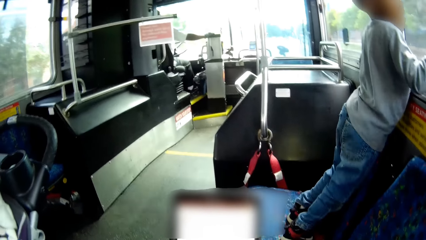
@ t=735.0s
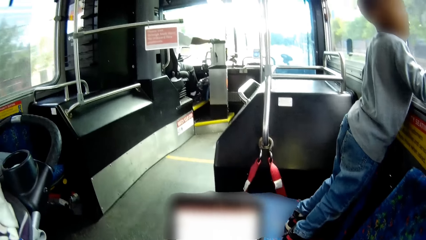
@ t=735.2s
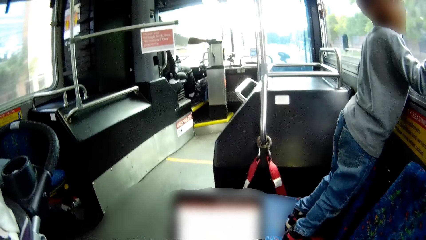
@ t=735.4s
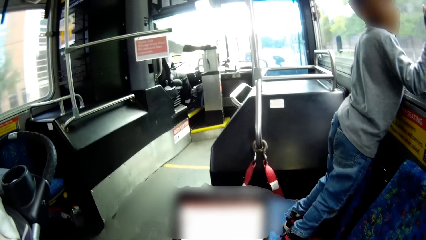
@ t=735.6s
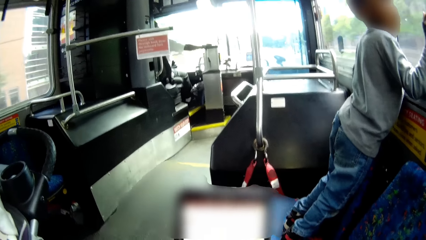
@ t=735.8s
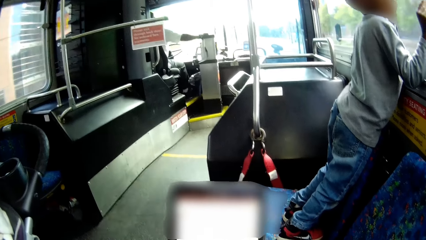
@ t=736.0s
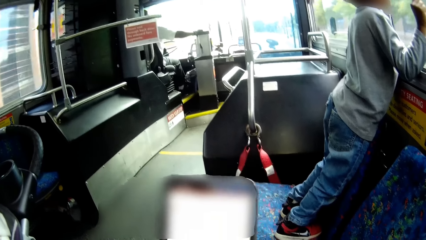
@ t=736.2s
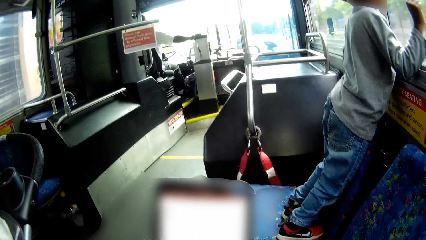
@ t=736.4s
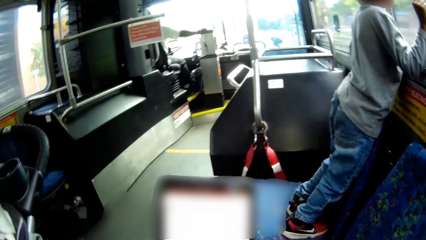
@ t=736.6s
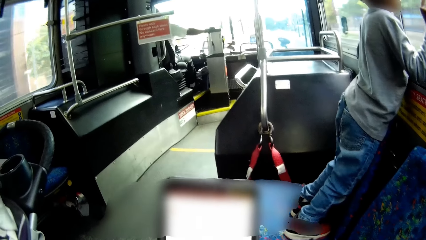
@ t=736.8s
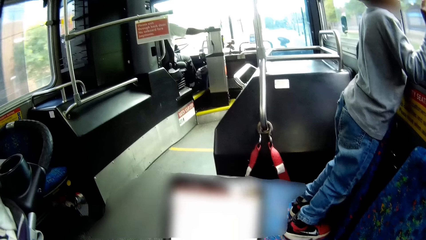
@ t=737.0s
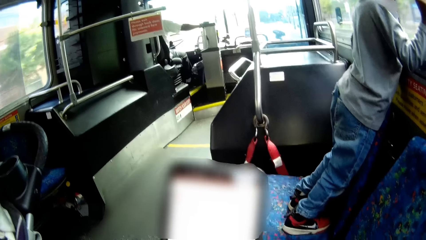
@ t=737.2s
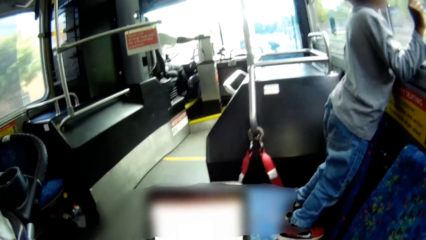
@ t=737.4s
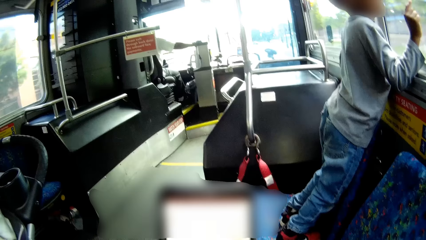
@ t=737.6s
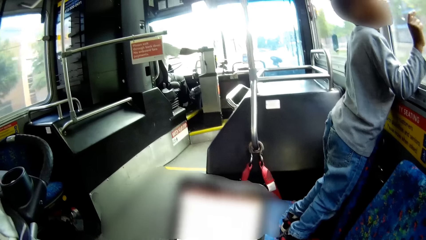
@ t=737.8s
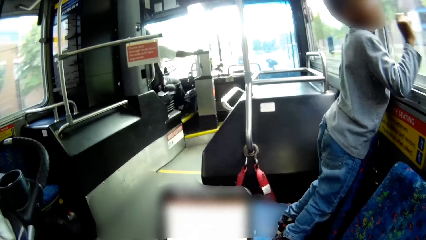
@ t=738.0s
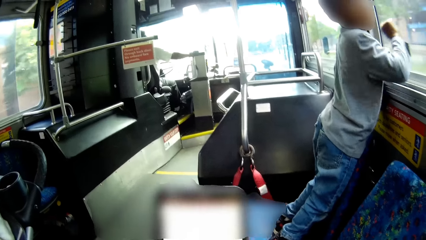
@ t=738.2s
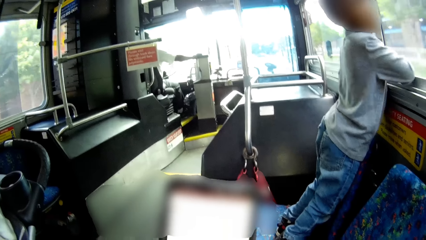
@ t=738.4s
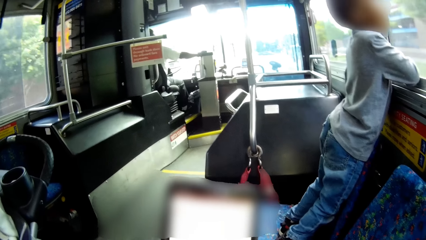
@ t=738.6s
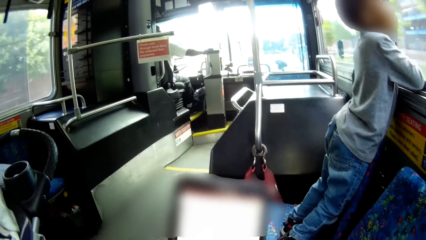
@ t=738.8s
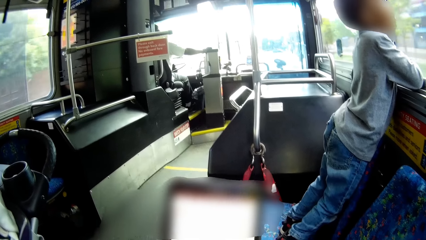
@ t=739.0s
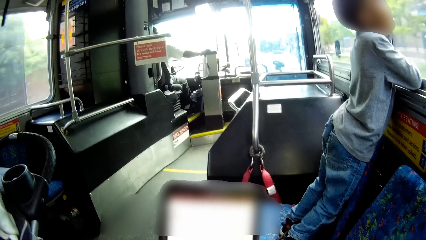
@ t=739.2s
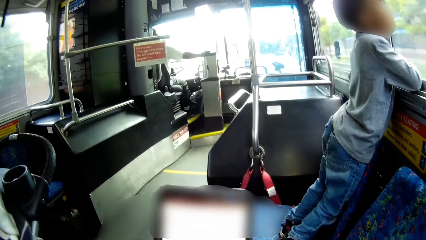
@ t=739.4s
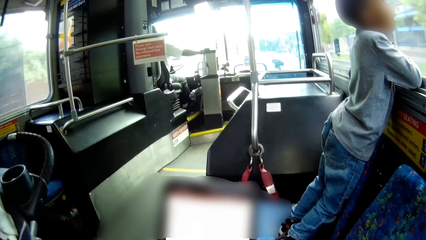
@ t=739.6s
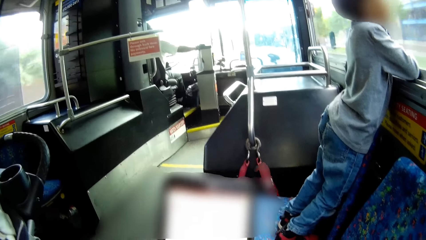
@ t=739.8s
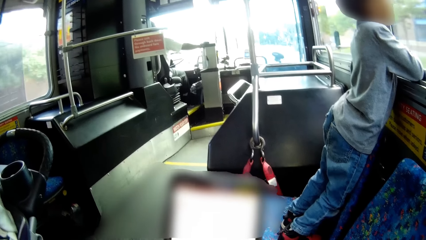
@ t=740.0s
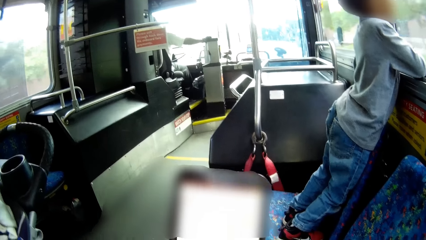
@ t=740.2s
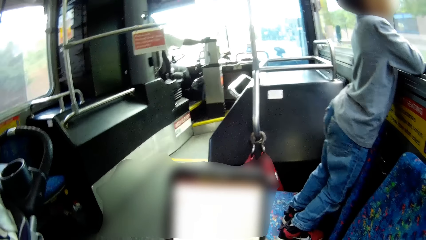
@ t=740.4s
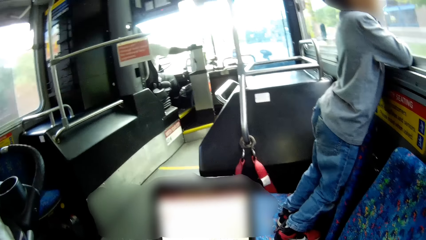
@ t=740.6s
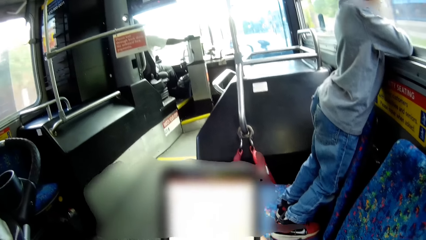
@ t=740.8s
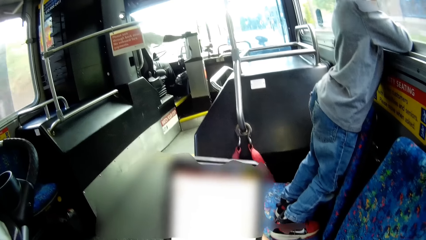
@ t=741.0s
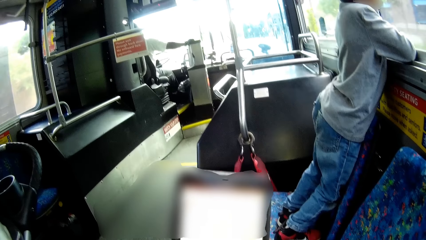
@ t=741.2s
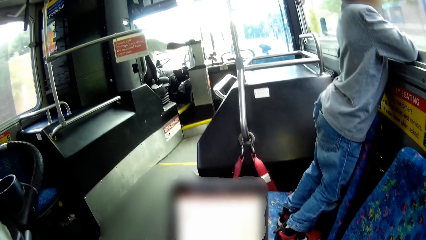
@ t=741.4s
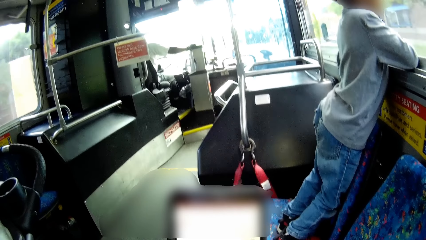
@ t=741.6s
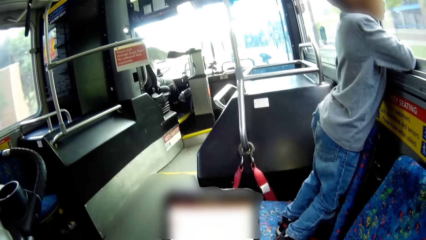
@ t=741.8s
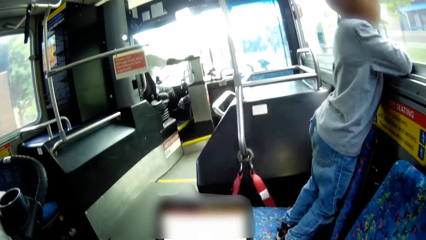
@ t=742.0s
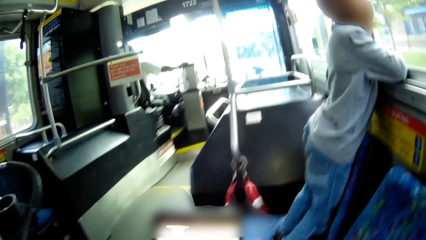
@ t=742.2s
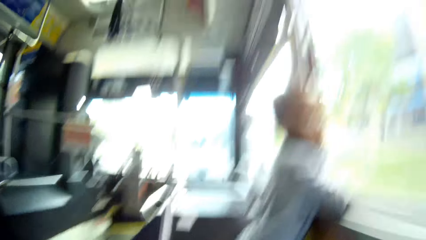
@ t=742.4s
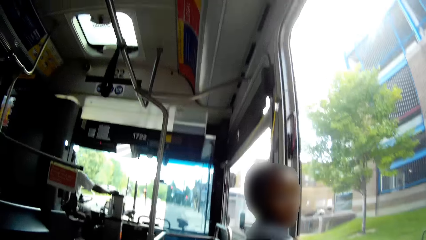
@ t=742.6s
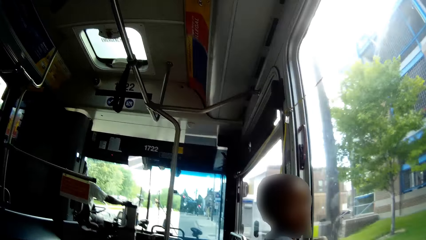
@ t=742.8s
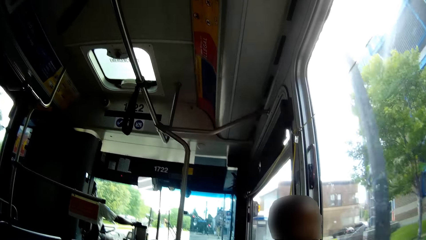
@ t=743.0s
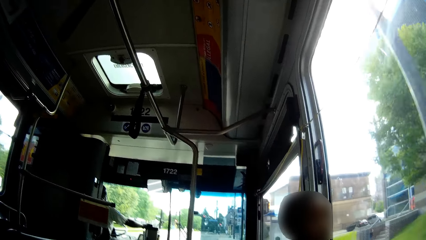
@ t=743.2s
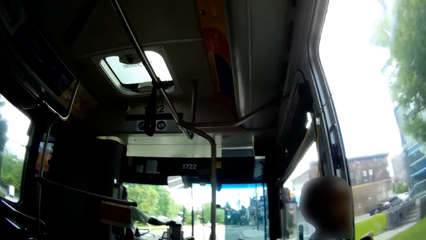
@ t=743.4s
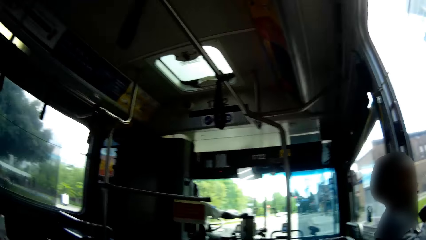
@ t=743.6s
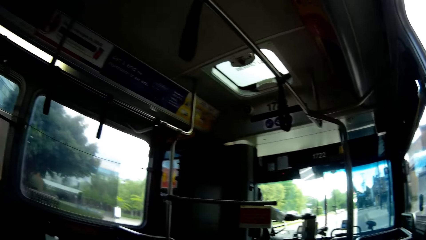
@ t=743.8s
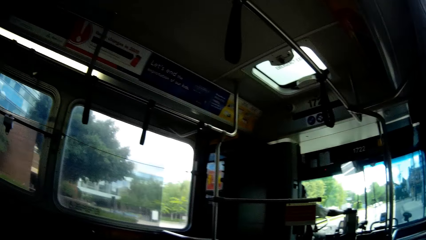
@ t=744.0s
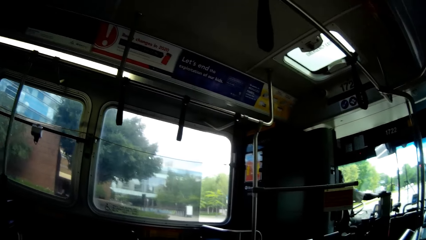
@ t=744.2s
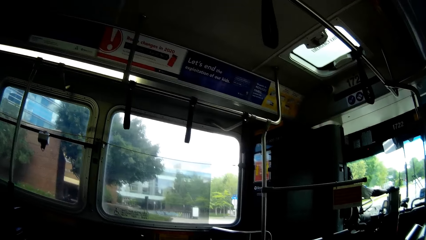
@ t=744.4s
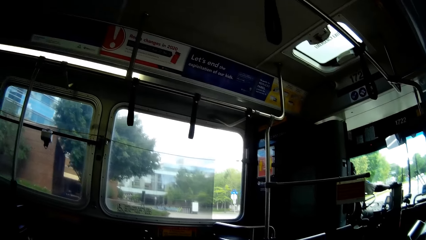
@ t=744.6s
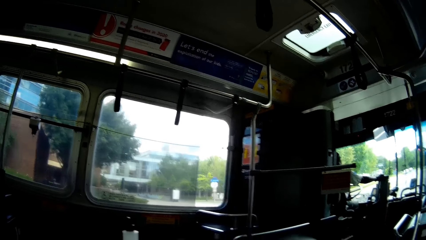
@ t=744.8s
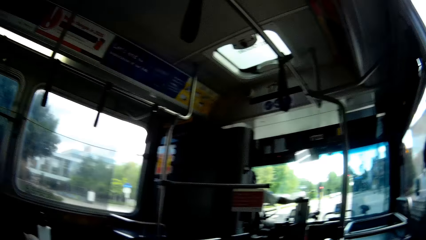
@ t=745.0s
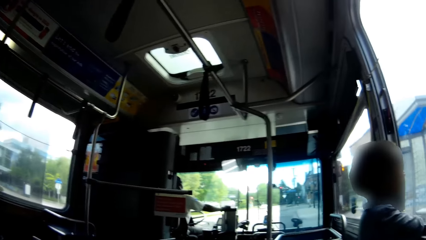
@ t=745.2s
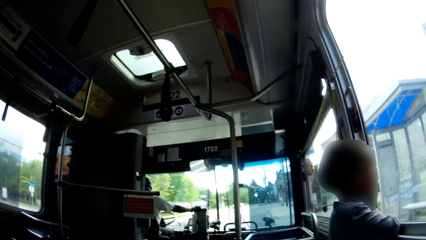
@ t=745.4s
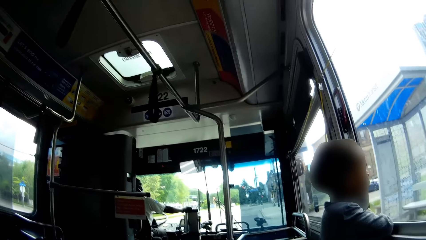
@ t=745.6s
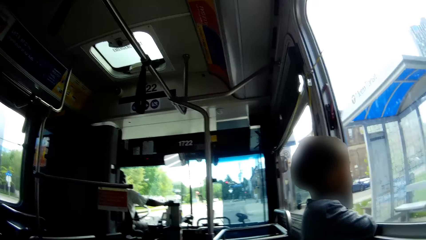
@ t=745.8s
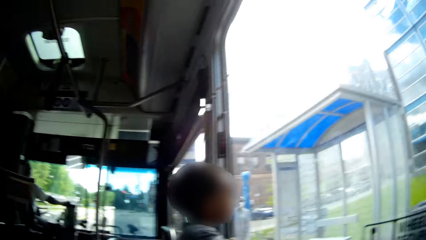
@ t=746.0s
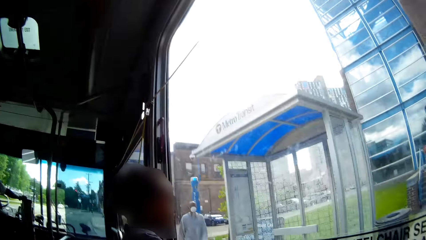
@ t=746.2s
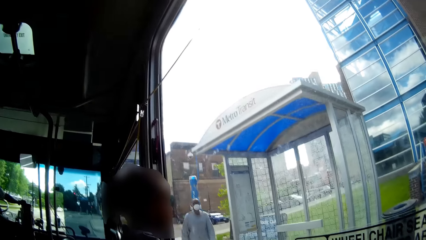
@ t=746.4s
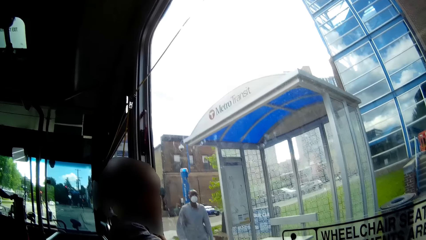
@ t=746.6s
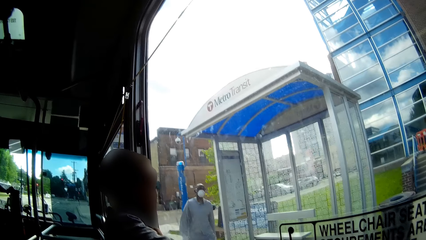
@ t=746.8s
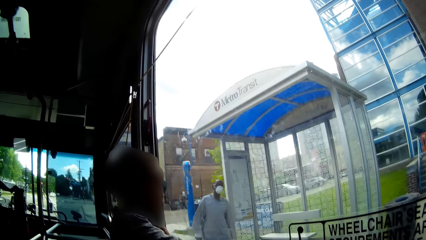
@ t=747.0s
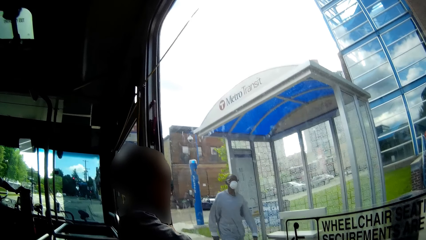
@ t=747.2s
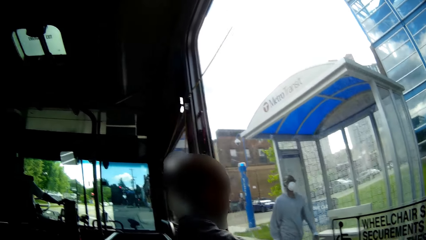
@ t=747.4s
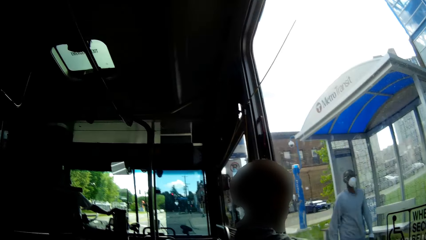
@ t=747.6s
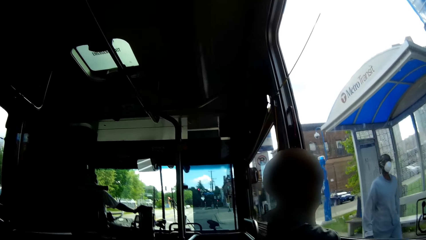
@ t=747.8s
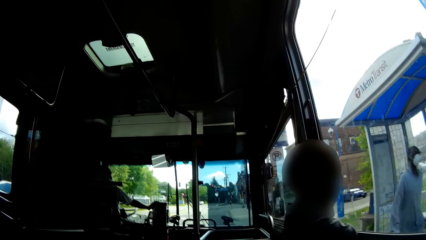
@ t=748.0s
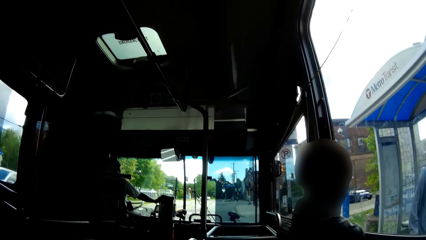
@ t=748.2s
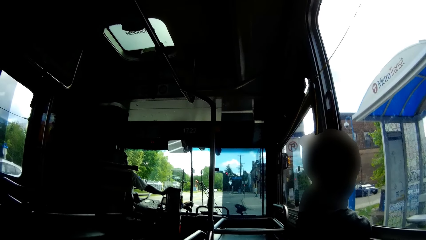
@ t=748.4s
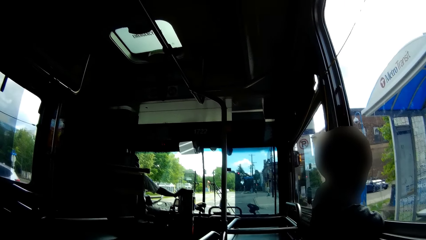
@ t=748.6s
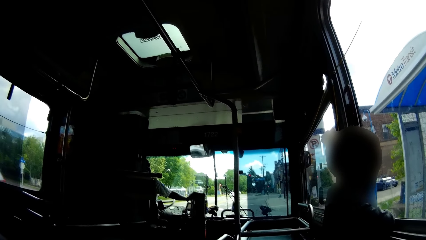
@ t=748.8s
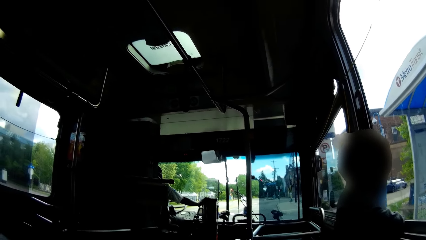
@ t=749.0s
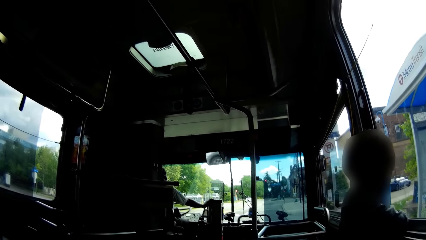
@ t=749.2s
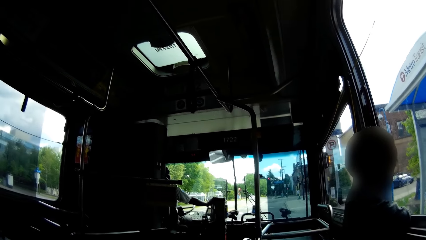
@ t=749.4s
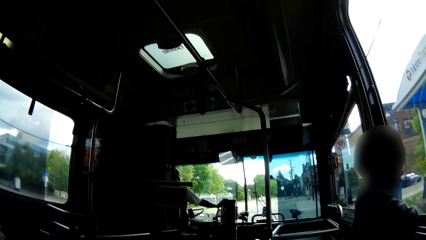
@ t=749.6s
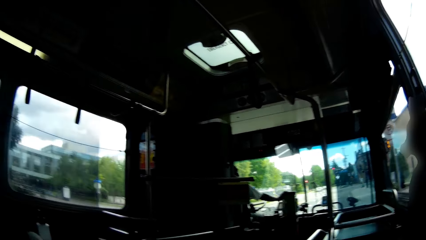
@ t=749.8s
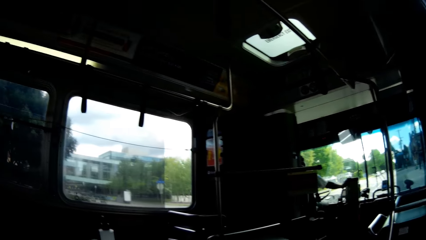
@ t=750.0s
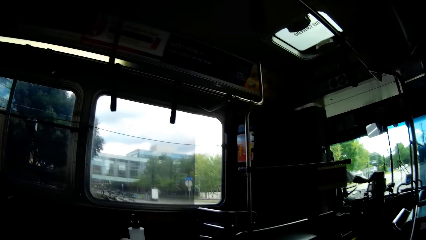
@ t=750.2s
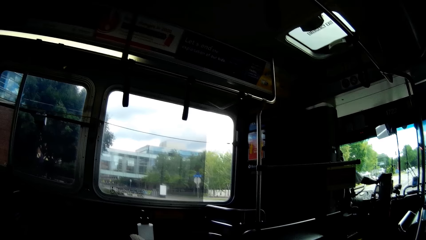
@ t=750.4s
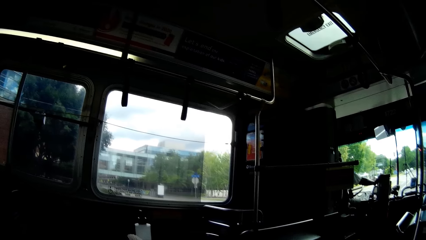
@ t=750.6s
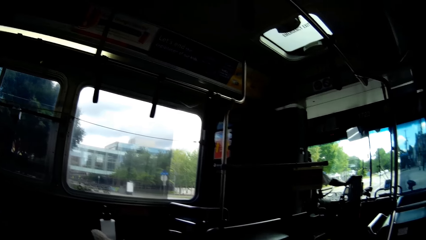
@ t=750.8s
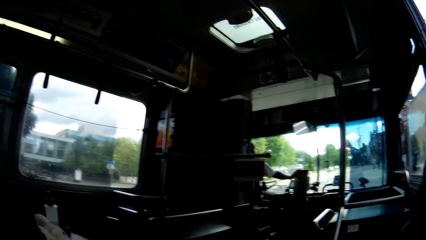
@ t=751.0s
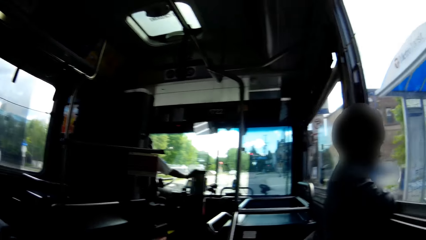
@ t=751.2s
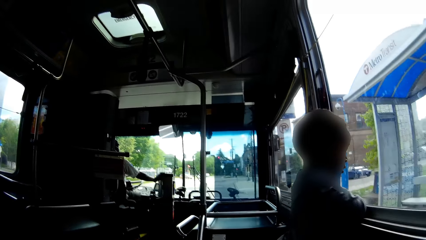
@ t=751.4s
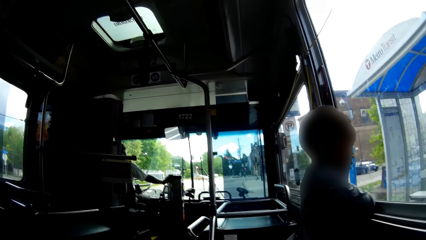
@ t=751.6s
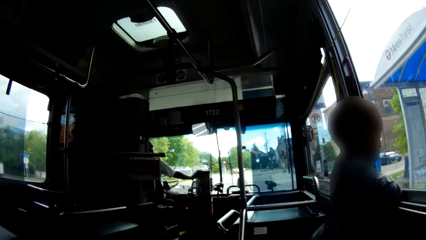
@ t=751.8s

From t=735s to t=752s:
A boy talks with the camera wearer. The camera wearer looks through the window. A man walks past the bus.
